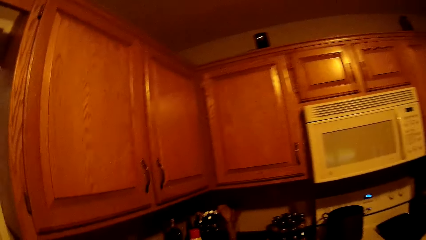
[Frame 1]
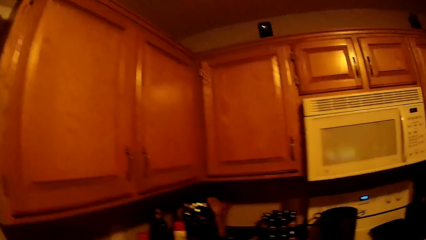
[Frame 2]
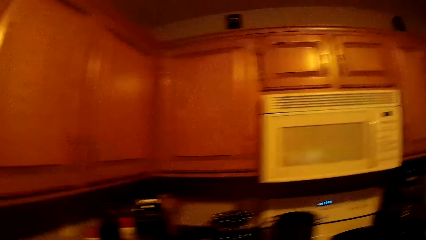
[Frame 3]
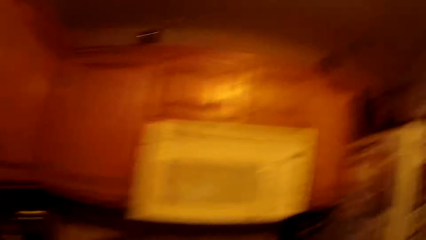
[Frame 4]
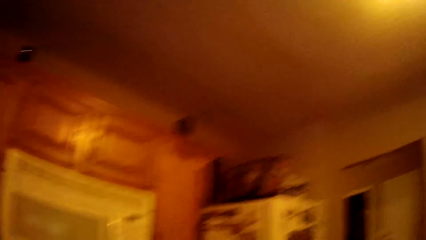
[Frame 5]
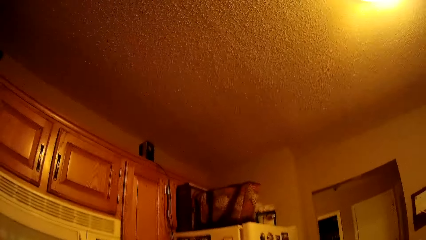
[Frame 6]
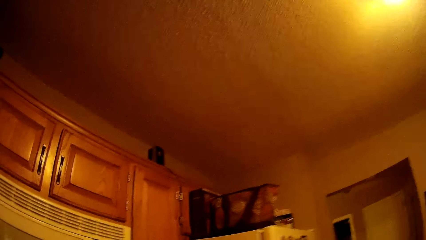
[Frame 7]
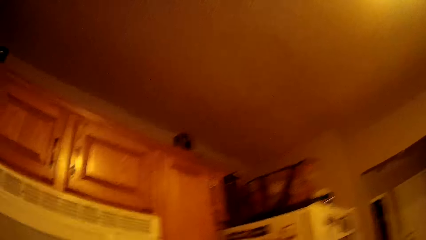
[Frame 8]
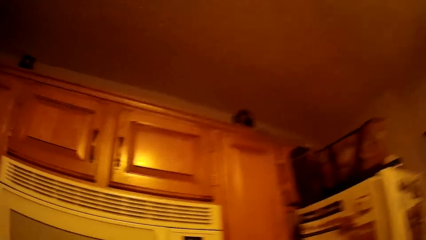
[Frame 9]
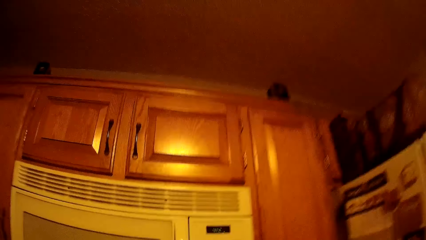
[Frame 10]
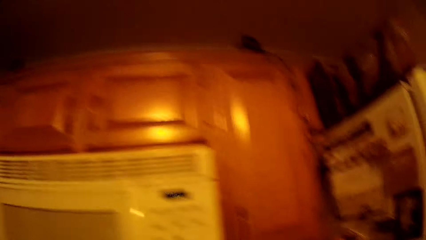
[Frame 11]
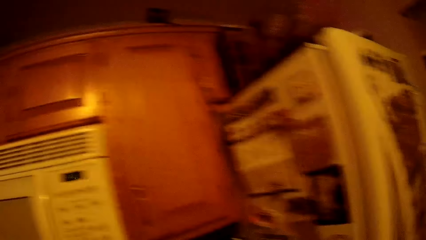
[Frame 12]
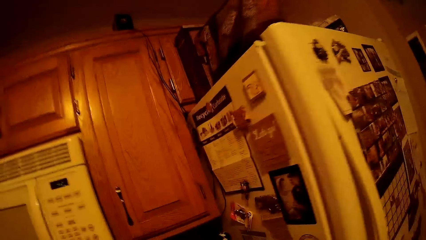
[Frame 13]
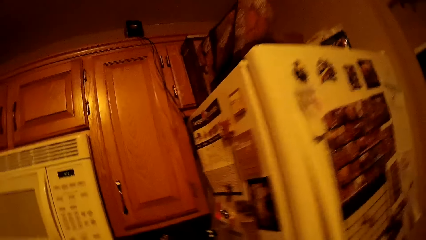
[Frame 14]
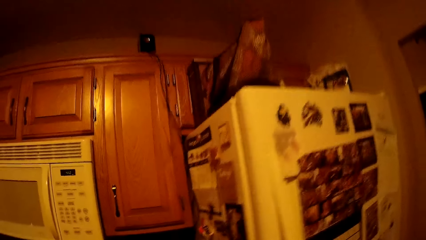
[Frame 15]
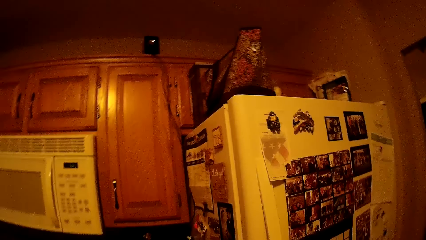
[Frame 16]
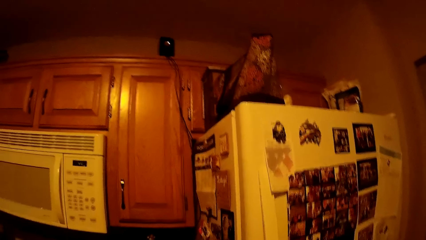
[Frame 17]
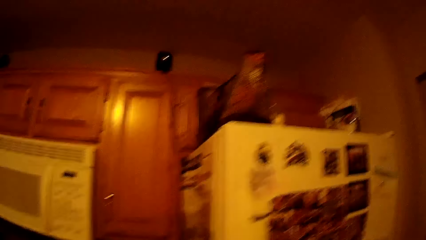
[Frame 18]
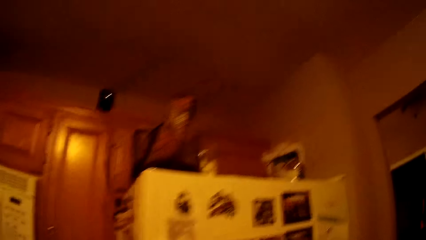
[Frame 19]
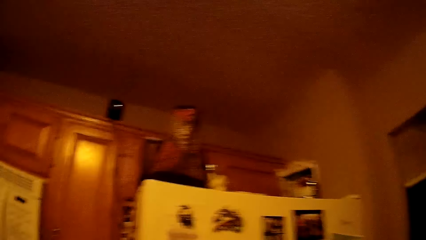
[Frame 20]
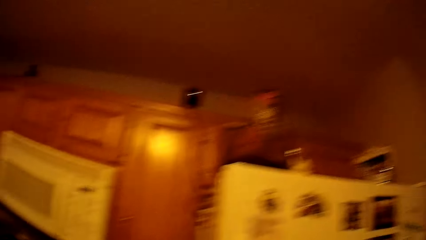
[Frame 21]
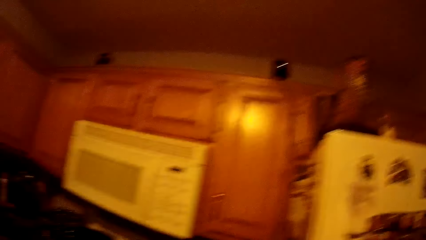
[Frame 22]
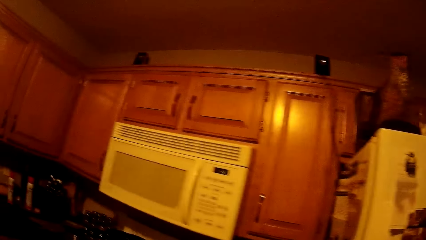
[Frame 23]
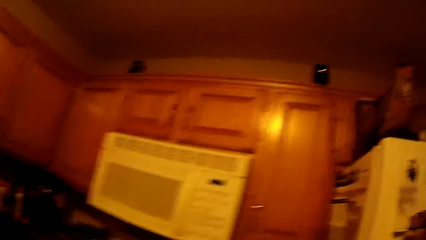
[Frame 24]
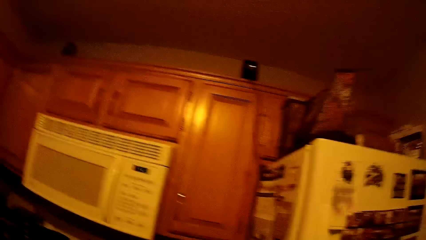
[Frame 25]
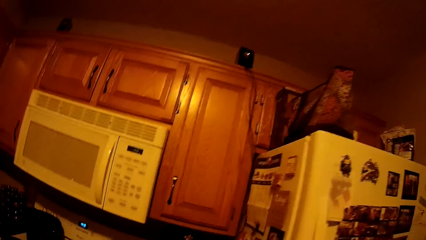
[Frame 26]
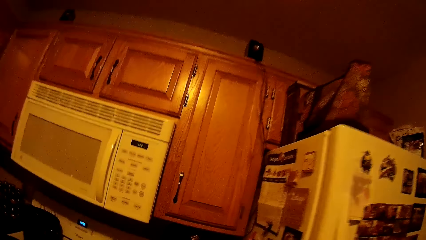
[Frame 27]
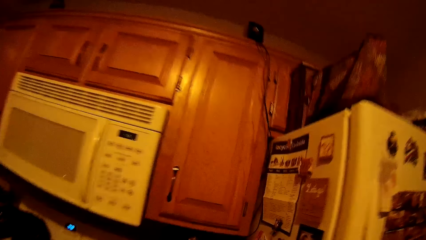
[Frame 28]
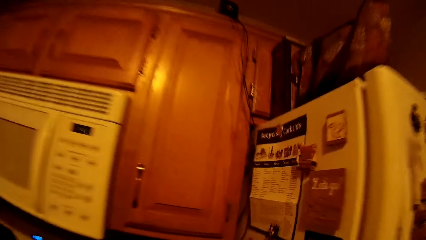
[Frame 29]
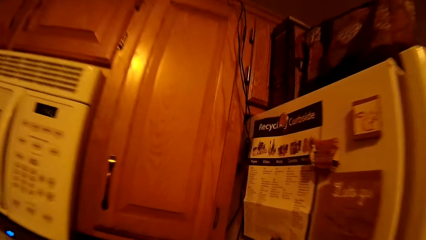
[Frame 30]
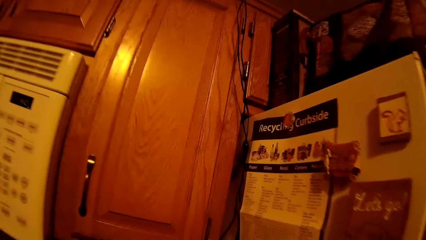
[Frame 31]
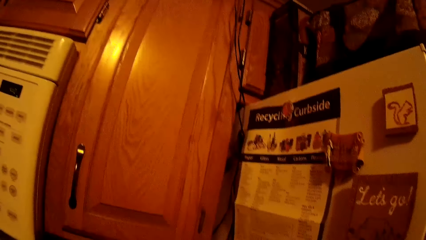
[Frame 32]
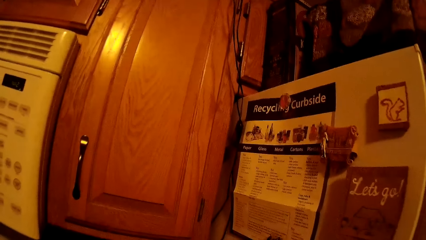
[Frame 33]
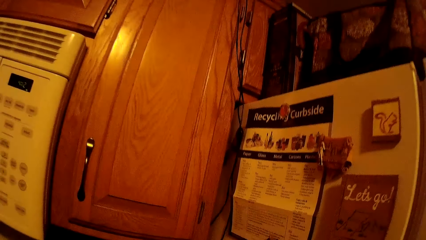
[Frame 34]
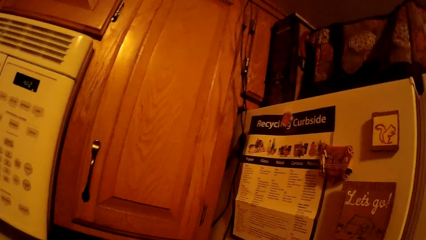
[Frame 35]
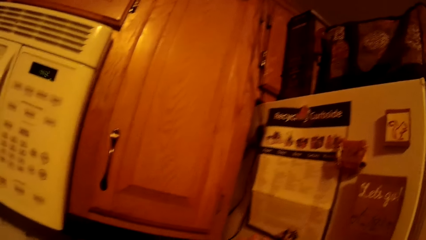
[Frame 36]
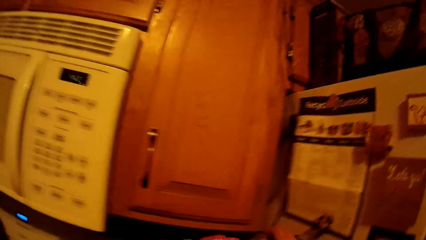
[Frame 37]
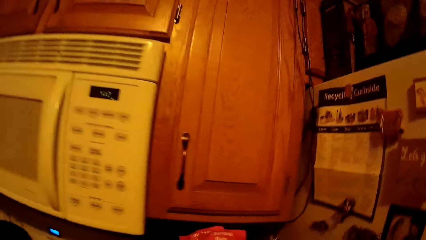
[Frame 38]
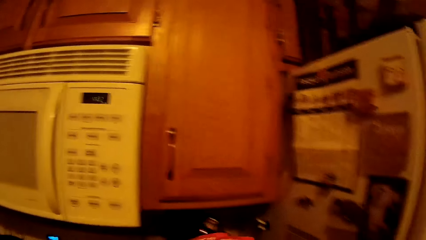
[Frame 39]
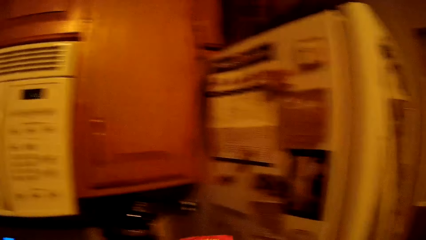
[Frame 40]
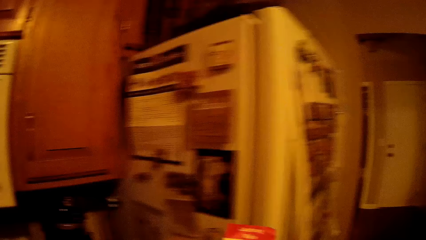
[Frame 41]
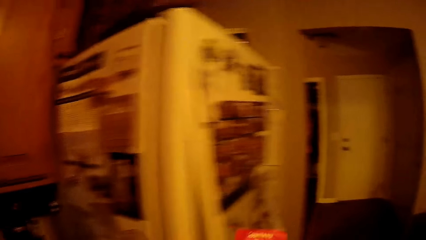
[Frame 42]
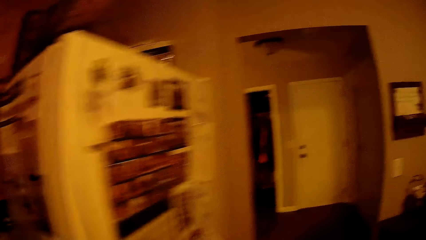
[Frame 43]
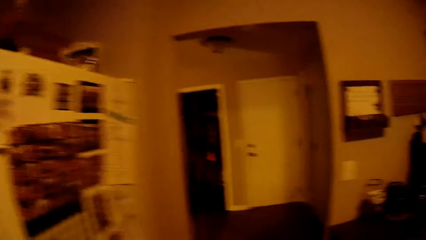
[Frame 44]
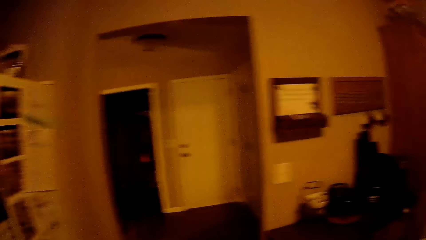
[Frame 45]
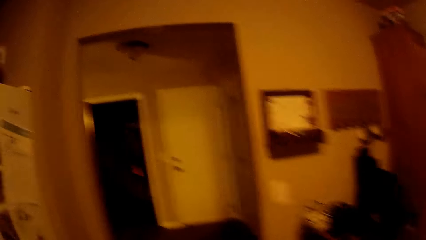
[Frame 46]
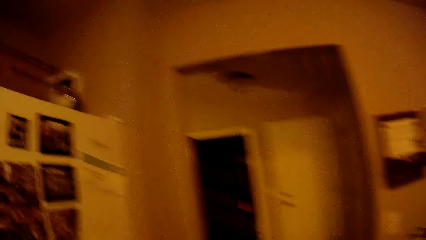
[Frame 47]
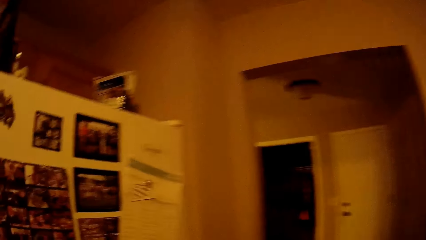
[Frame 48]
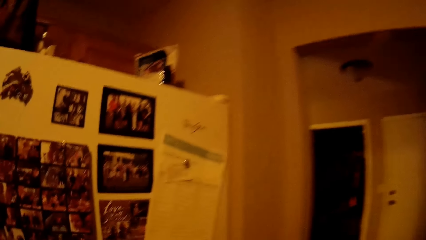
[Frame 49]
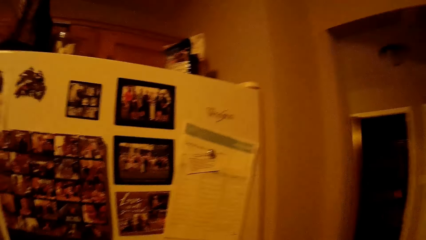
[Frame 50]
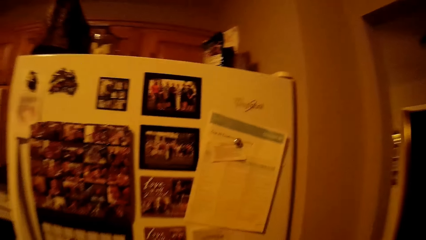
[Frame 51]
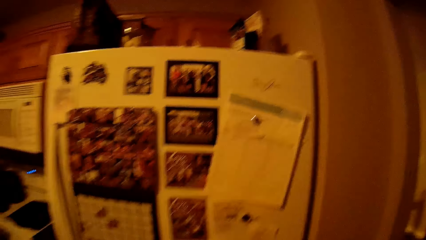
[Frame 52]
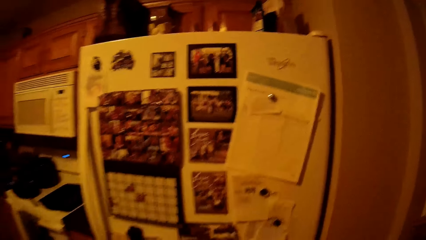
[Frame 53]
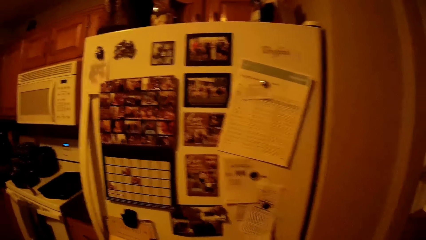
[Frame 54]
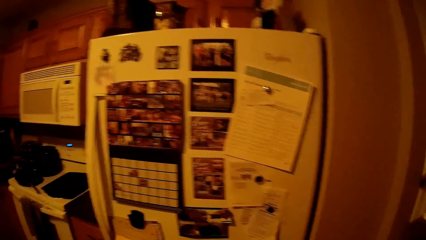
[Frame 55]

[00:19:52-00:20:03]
The camera wearer walks away from the sink. They move towards the fridge. They look at the writings on the freezer.

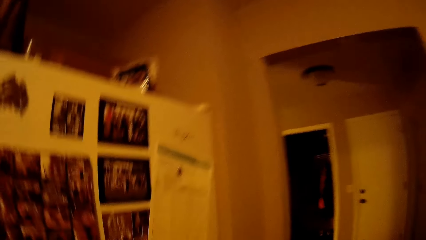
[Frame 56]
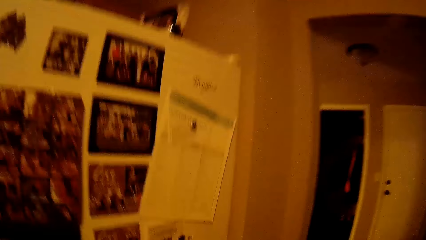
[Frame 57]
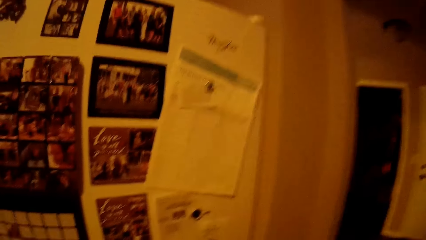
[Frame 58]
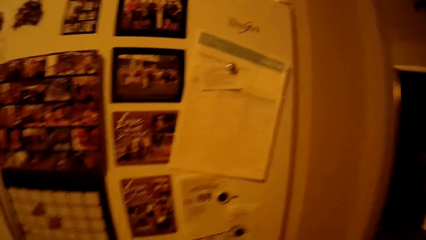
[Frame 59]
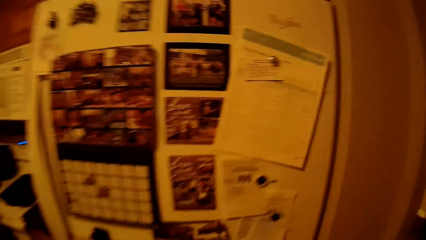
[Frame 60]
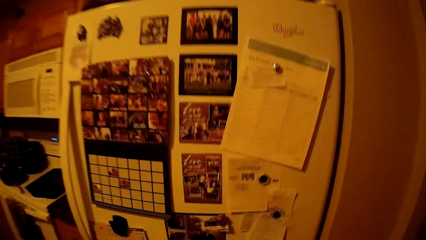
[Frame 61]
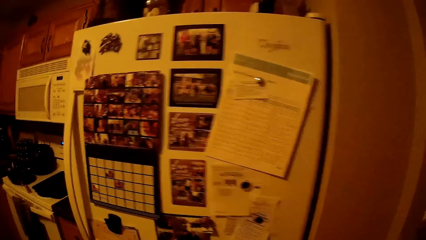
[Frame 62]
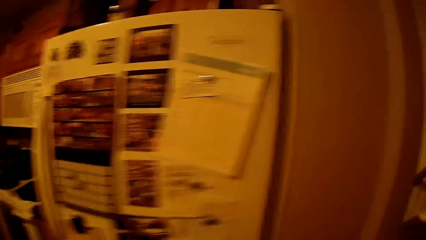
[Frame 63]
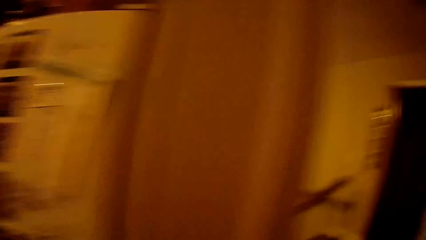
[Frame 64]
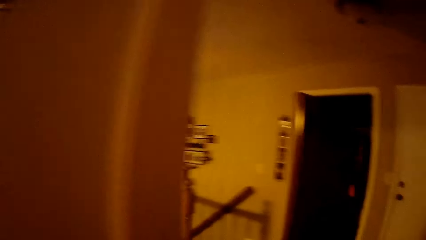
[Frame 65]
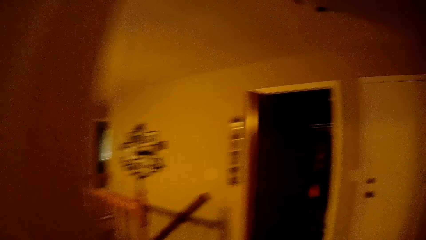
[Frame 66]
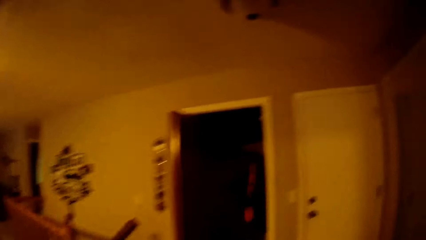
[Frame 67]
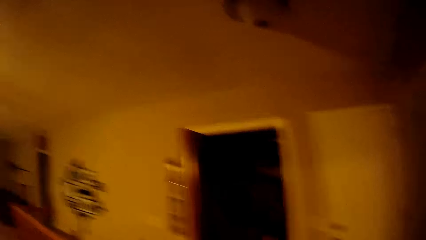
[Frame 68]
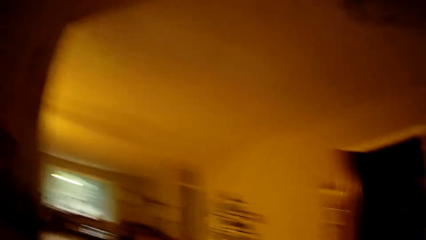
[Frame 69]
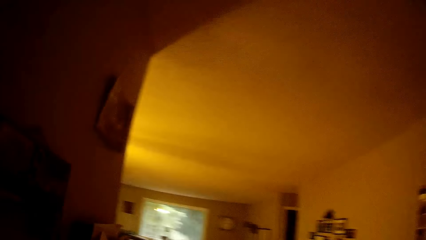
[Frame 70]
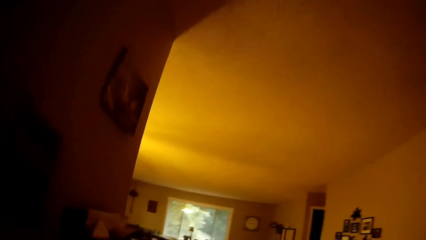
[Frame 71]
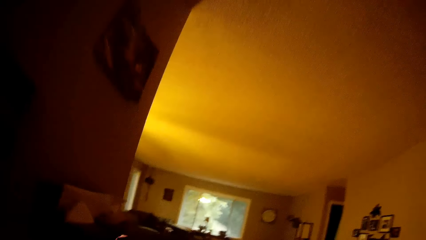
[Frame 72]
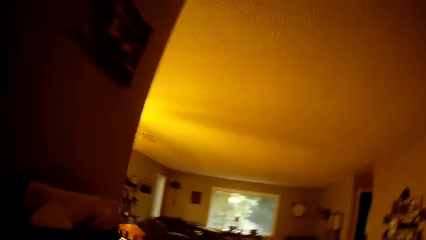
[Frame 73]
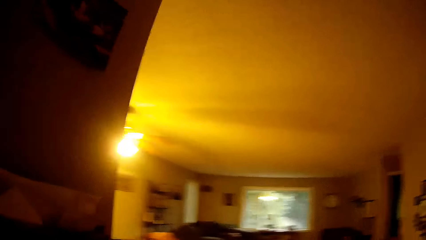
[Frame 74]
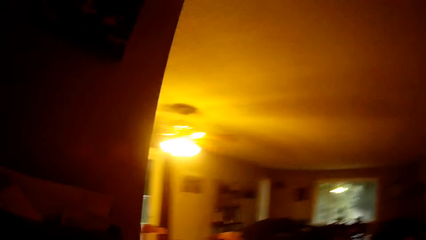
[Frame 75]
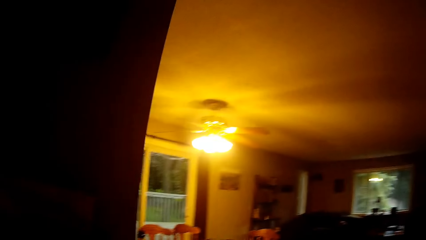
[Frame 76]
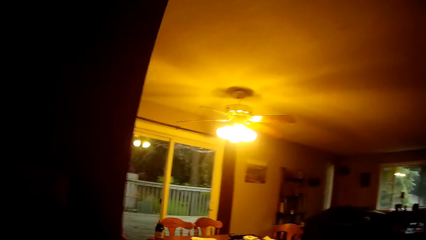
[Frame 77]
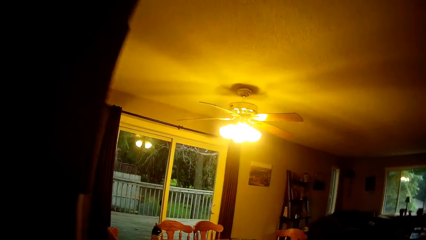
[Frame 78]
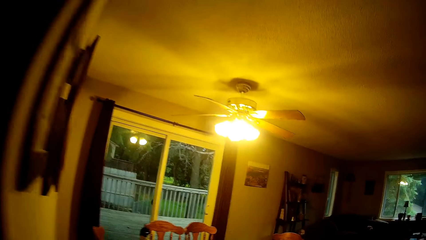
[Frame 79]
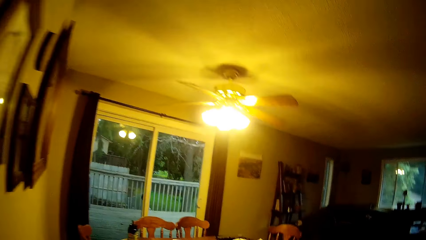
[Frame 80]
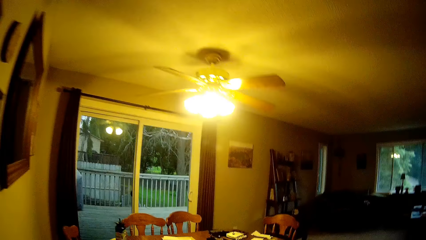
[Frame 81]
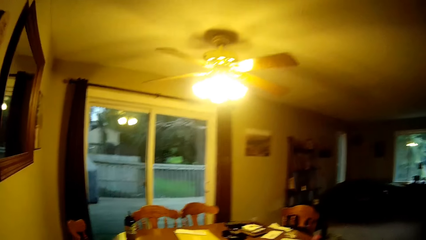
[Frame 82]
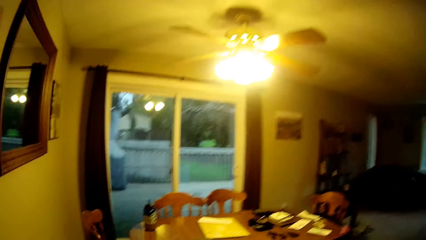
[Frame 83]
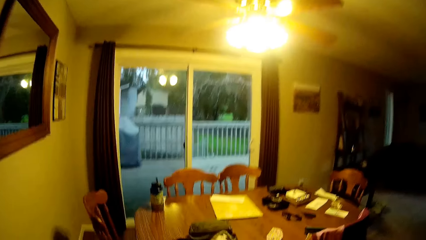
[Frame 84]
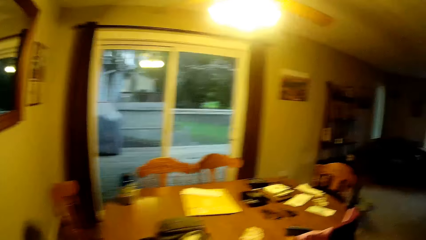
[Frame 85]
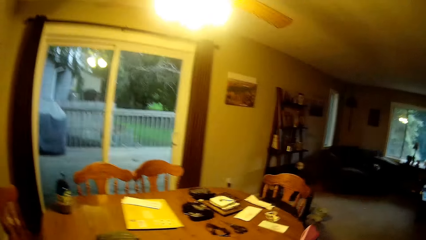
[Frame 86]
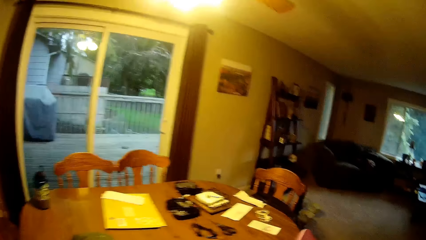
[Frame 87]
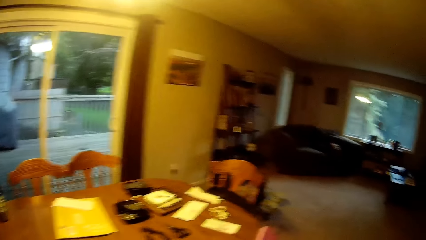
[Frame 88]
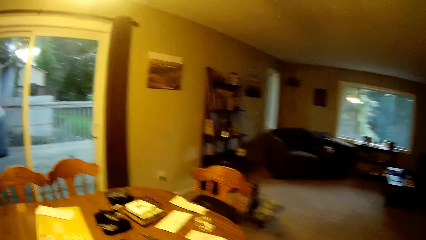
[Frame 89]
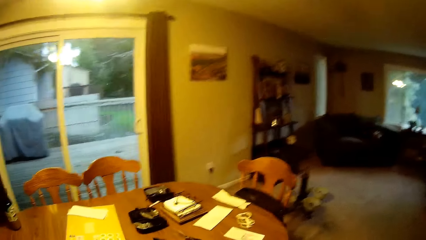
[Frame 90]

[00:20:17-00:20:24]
The camera wearer walks away from the kitchen. They move towards the door.
